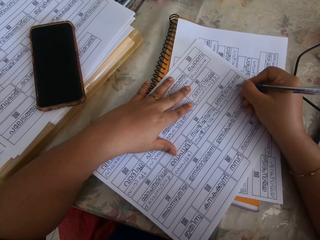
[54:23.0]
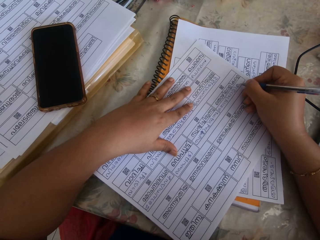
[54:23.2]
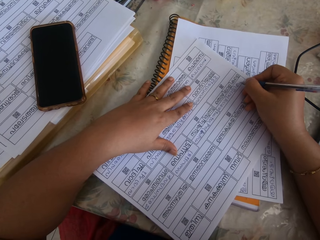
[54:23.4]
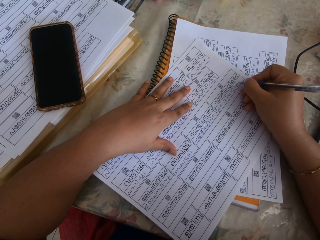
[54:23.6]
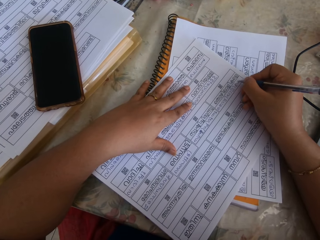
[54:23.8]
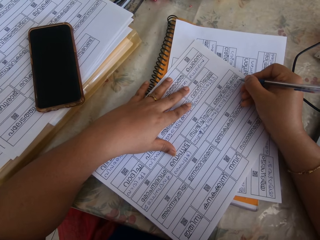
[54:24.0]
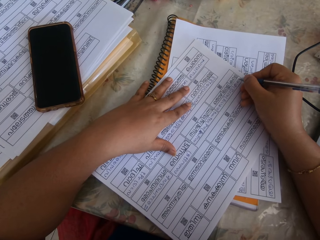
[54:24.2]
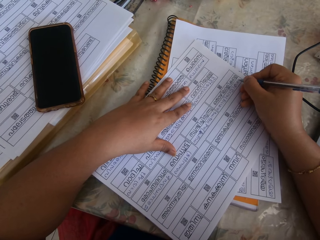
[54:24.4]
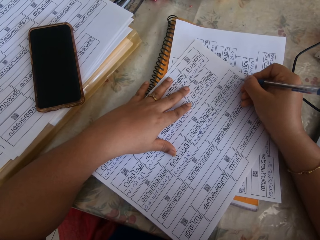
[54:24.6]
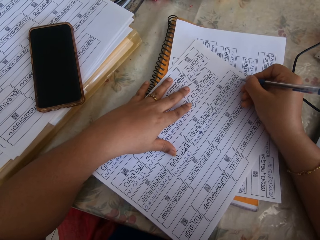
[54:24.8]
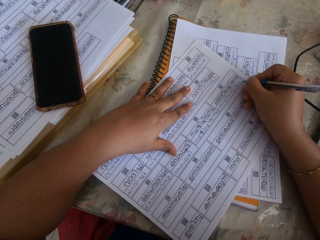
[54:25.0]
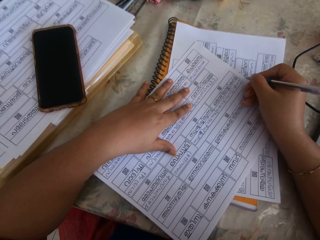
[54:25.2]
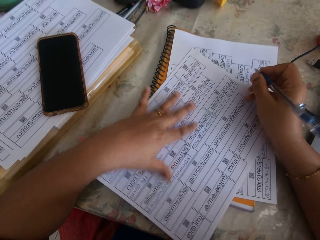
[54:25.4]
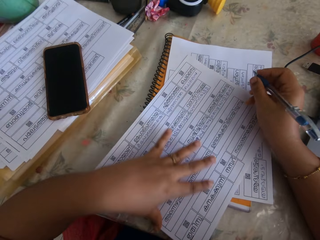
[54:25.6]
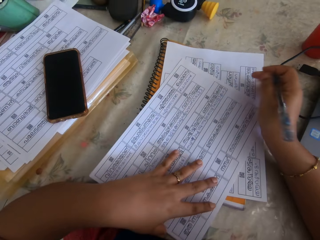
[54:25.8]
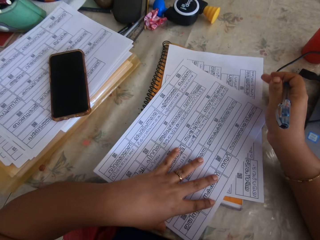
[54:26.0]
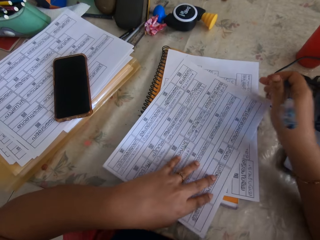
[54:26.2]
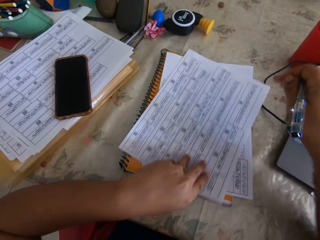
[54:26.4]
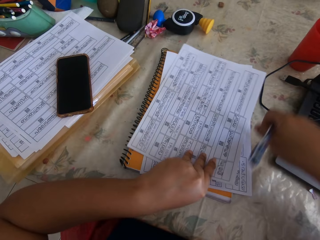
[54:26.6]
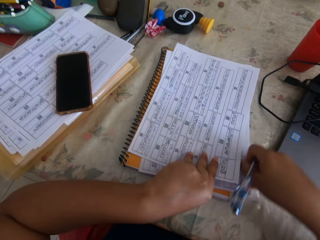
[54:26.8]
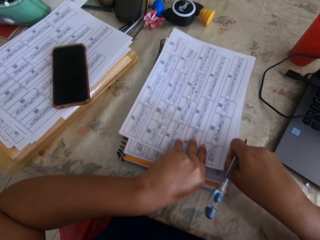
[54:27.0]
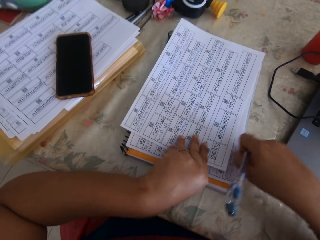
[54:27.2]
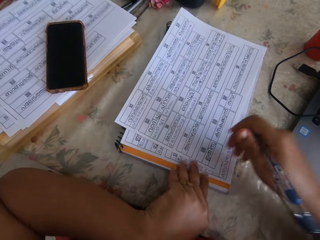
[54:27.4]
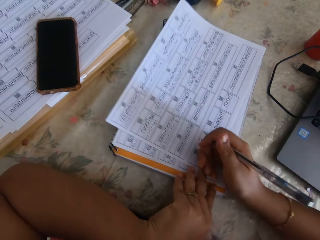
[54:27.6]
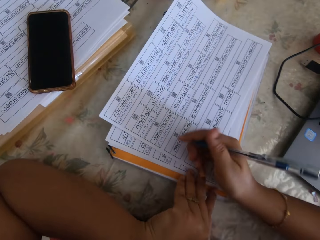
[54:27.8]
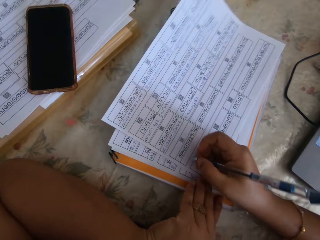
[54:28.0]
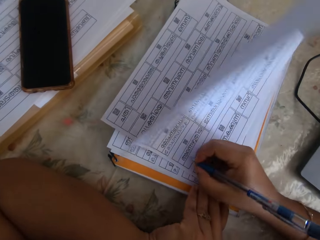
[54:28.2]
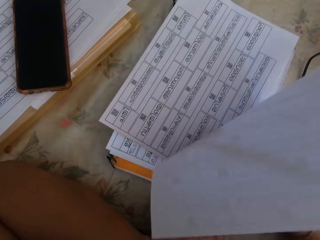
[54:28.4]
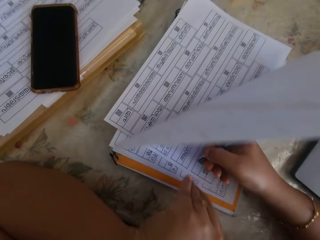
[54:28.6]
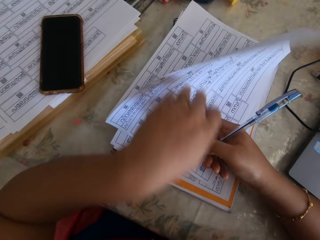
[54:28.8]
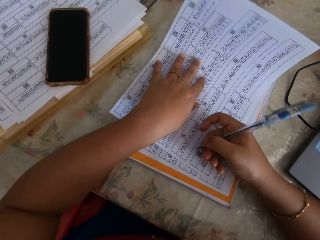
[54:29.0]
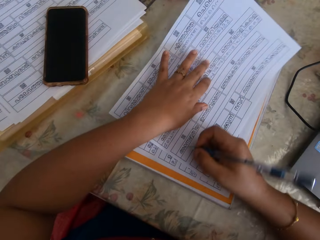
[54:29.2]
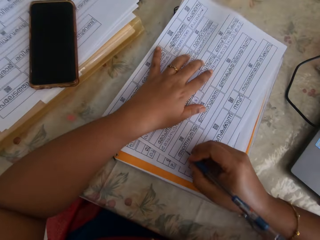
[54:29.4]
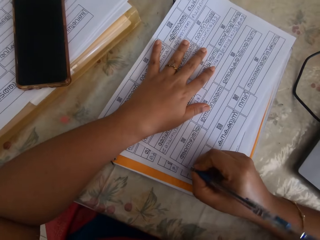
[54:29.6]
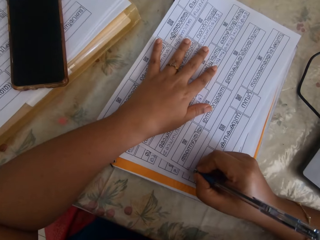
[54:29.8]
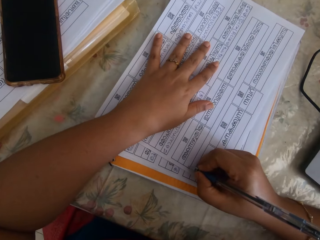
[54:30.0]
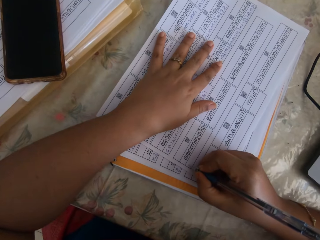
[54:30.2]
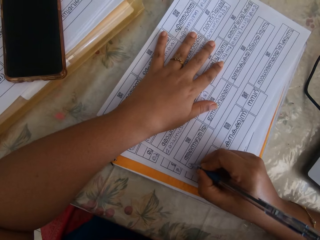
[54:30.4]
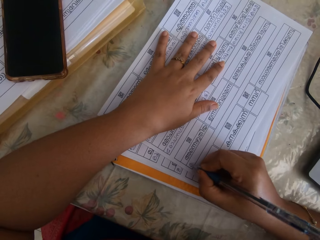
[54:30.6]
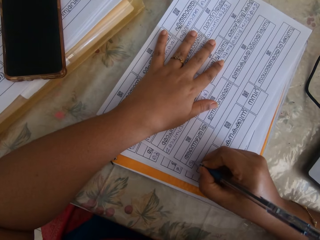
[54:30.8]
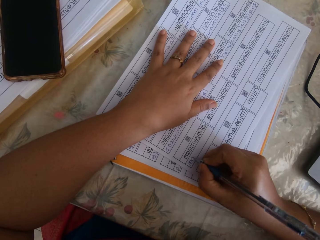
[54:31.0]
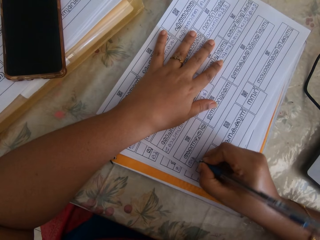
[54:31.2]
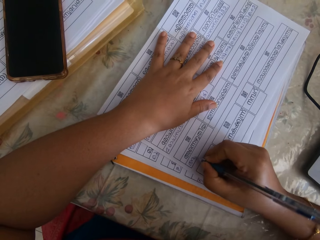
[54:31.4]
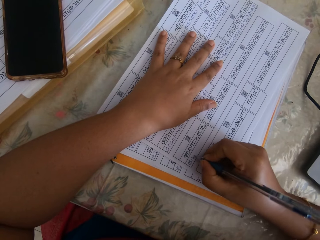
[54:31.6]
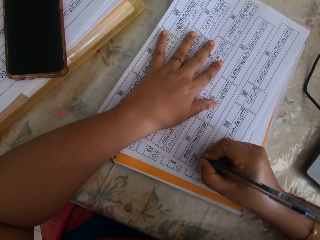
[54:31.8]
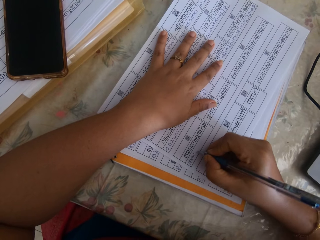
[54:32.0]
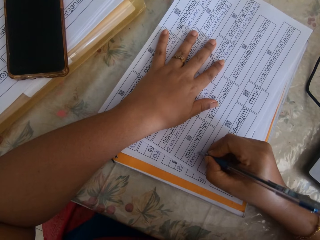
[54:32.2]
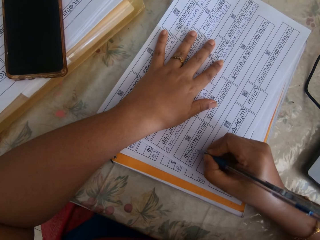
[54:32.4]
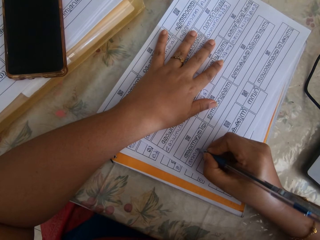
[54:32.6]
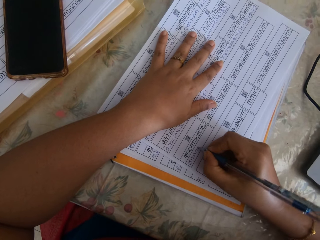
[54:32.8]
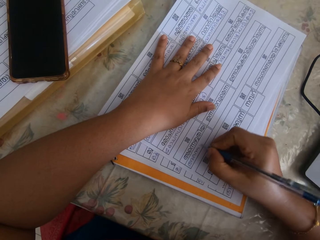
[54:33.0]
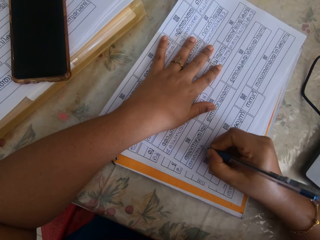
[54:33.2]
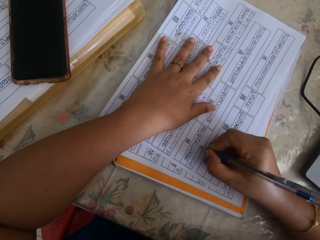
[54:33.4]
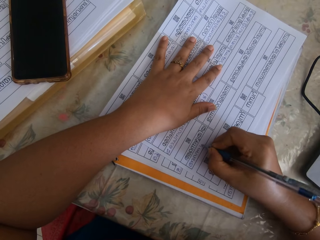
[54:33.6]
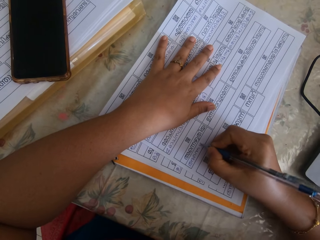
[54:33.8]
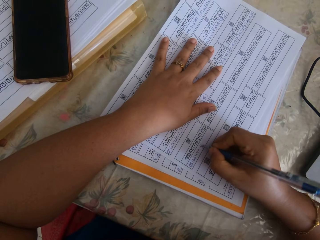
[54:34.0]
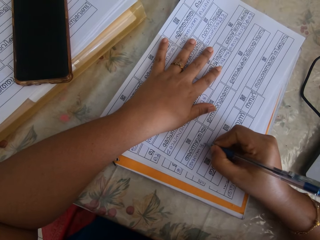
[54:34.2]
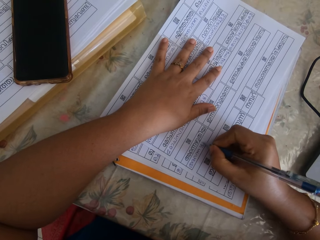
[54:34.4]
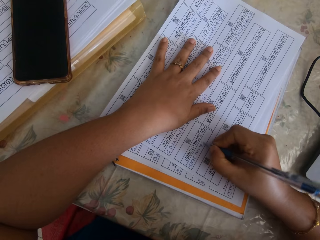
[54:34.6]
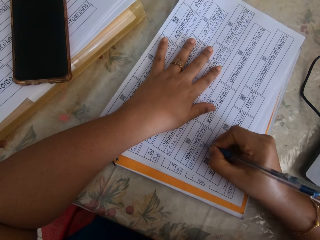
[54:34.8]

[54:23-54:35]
The camera wearer moves the paper with her left hand. She adjusts the papers with both hands. She places the paper down with her left hand. She writes on the paper with the pen in her right hand.

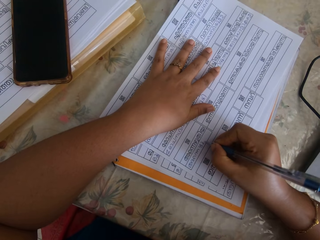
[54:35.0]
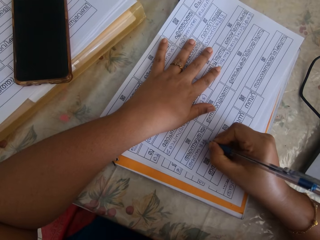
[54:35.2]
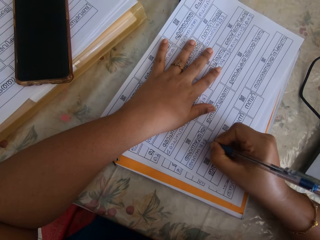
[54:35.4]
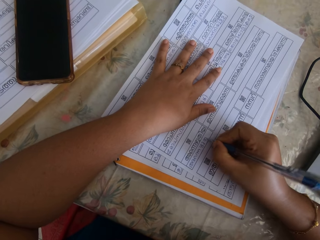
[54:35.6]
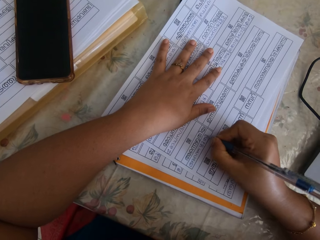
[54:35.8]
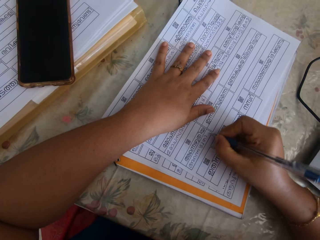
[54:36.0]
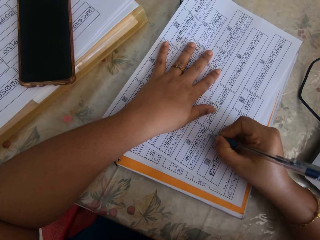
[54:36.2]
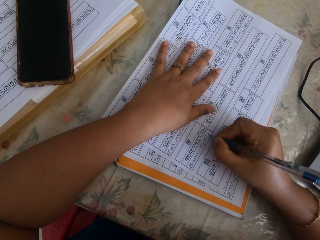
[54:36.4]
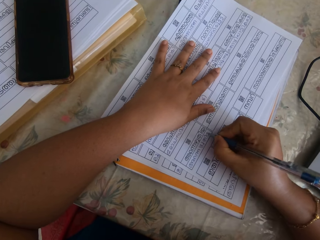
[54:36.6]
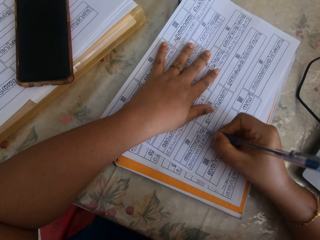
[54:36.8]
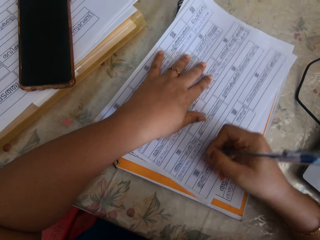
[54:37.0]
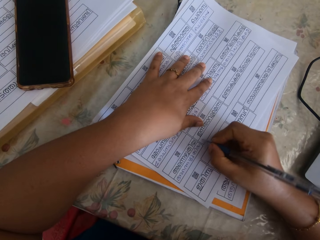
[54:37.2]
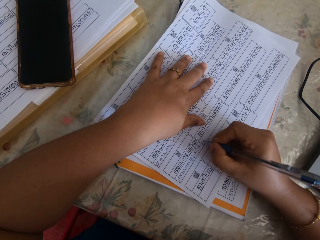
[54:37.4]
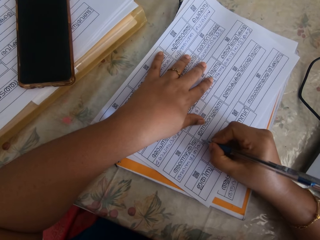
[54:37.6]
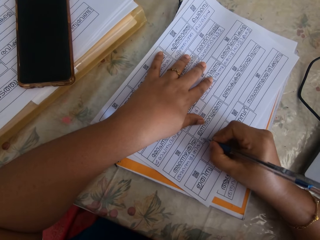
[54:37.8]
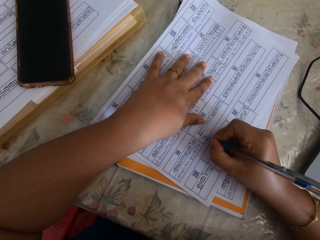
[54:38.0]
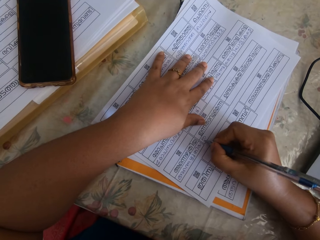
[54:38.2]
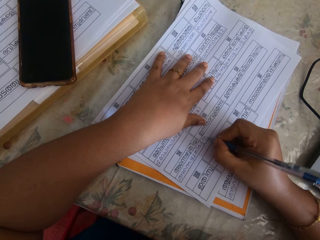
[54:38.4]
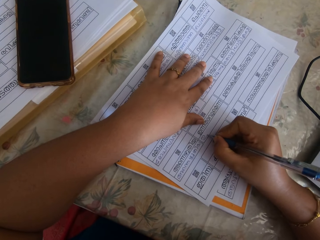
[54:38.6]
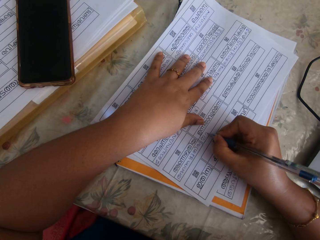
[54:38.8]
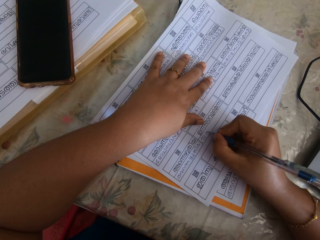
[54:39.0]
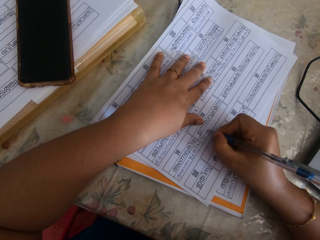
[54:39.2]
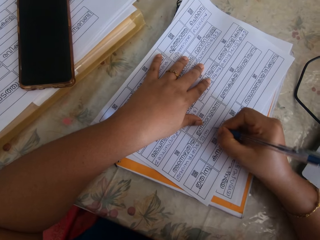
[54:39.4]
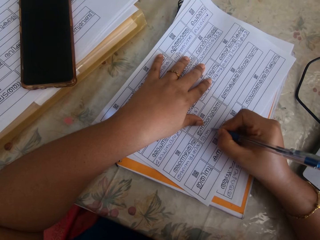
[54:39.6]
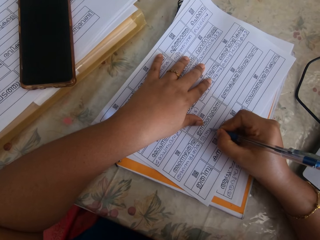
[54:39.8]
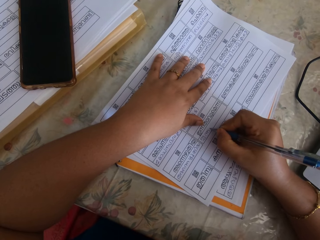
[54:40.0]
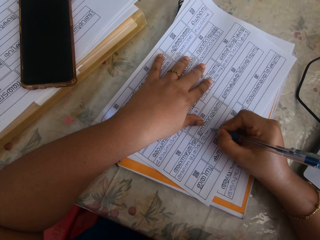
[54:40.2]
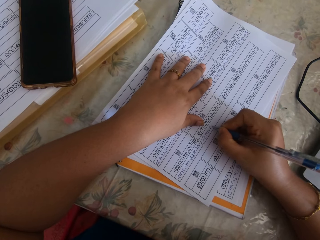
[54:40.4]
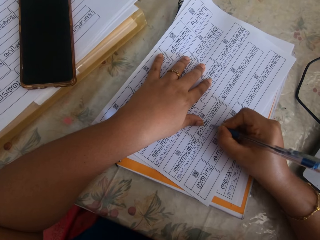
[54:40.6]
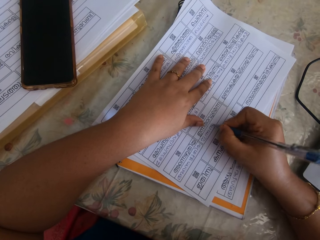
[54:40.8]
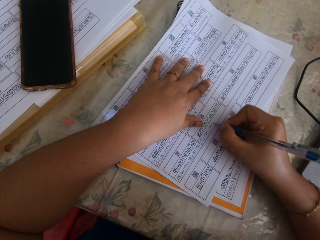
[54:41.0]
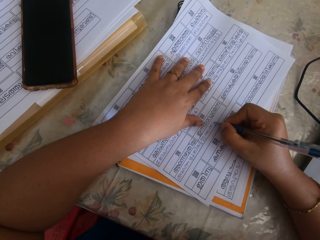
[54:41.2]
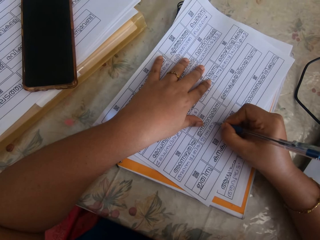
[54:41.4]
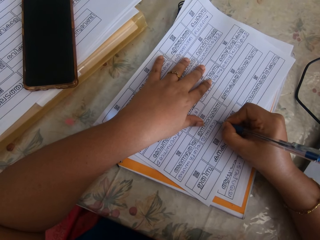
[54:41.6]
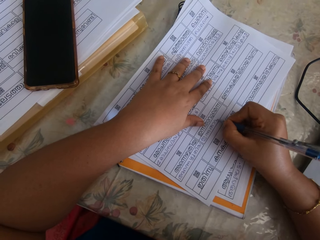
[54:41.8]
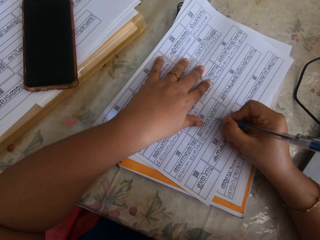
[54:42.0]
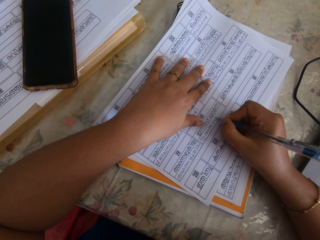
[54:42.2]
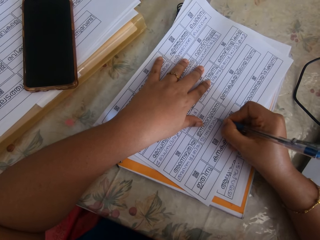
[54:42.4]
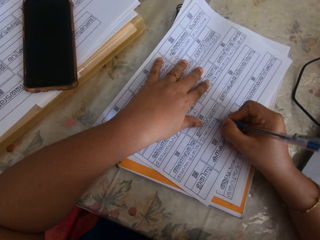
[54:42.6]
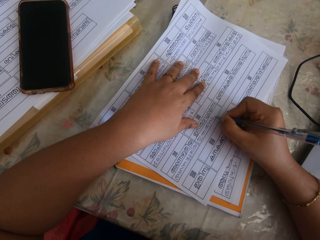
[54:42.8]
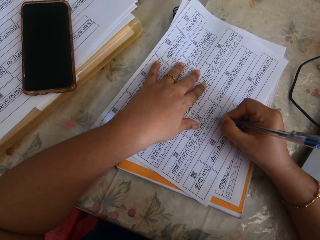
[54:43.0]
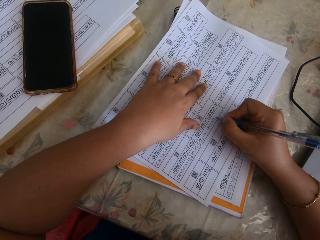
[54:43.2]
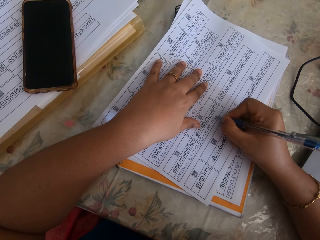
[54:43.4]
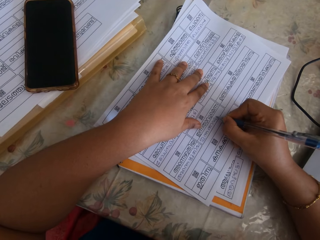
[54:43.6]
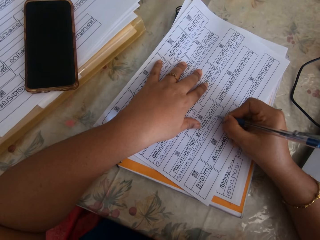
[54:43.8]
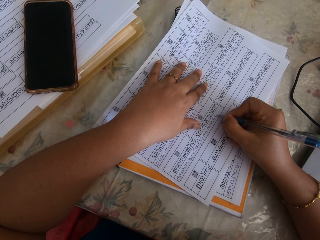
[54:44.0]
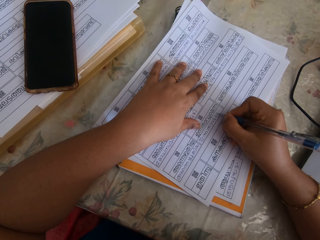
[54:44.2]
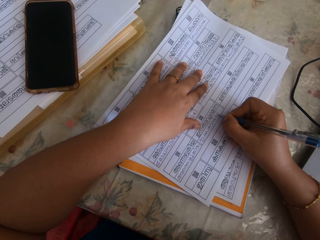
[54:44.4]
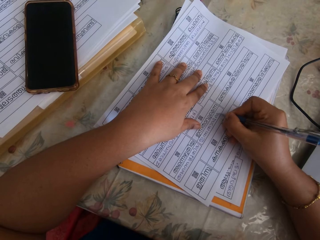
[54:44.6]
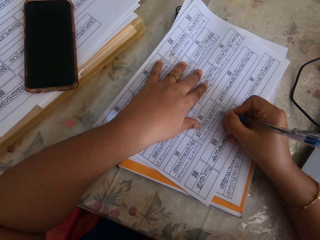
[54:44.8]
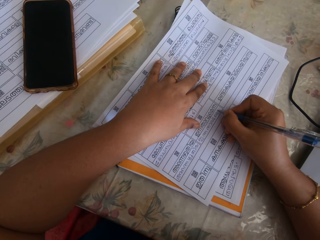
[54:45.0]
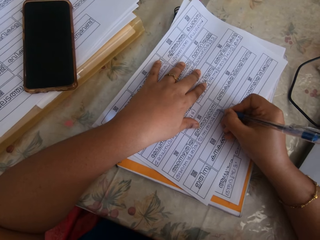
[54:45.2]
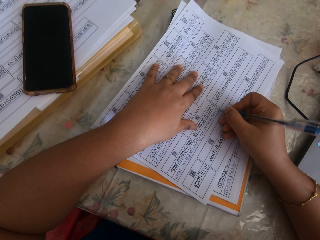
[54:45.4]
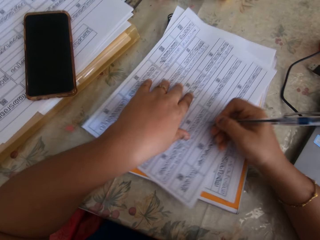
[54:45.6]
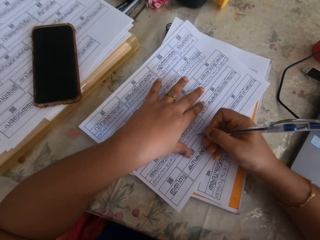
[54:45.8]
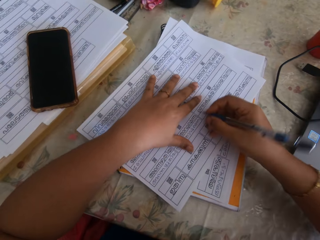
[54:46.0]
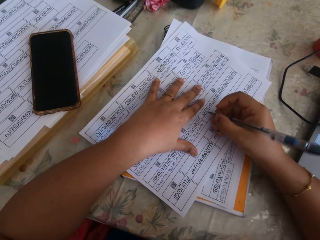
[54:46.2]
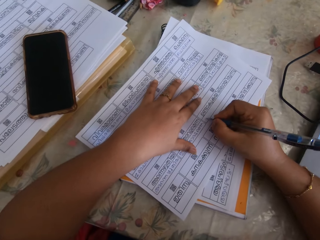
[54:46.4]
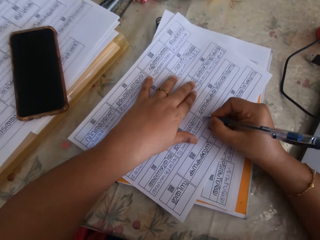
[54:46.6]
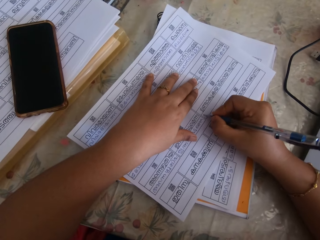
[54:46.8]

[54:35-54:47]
The camera wearer moves the paper with her right hand. She writes on the paper with the pen in her right hand. She moves the paper with her right hand.
